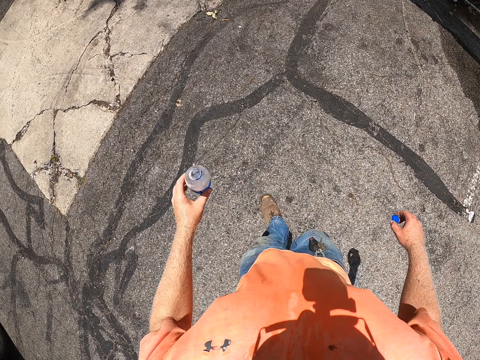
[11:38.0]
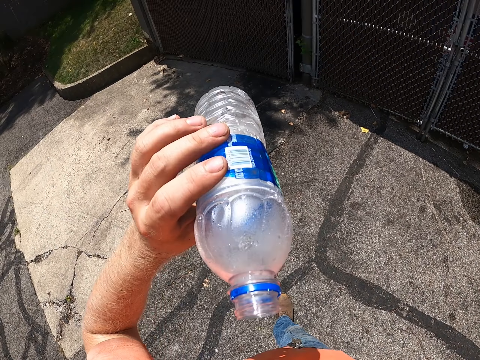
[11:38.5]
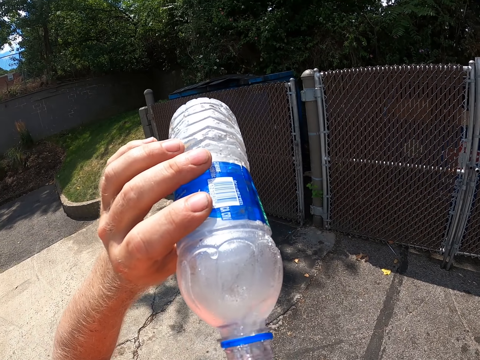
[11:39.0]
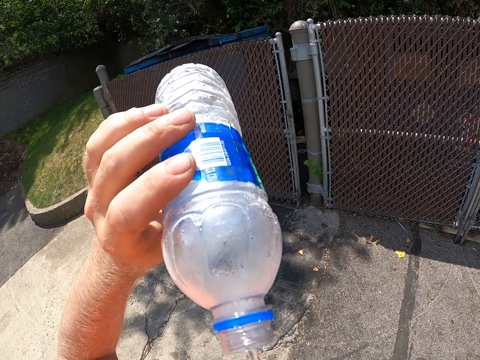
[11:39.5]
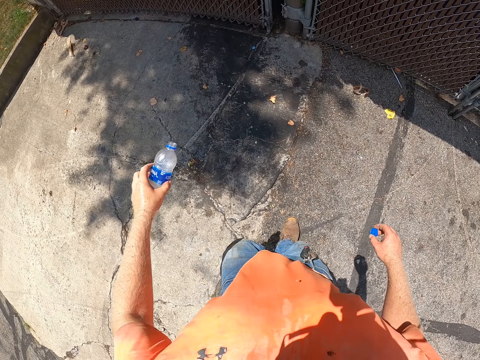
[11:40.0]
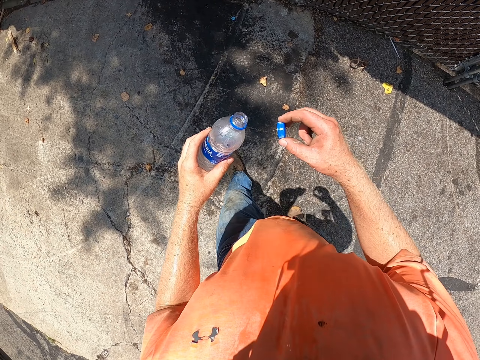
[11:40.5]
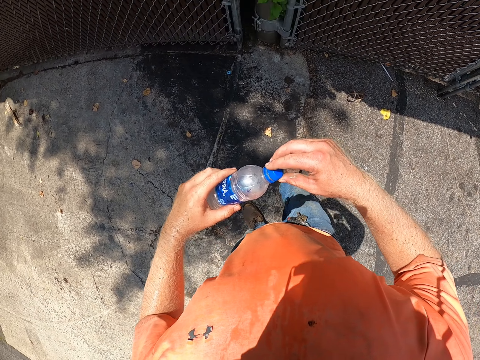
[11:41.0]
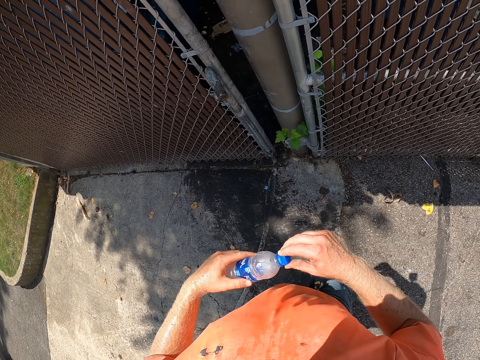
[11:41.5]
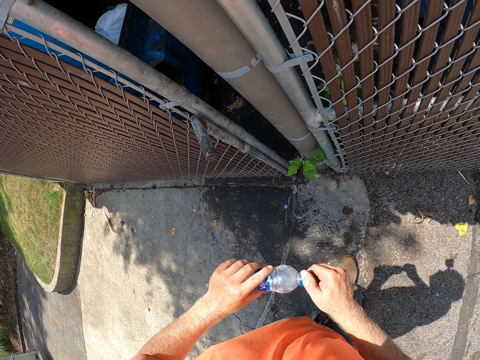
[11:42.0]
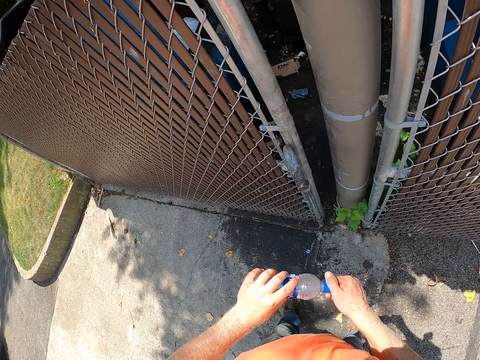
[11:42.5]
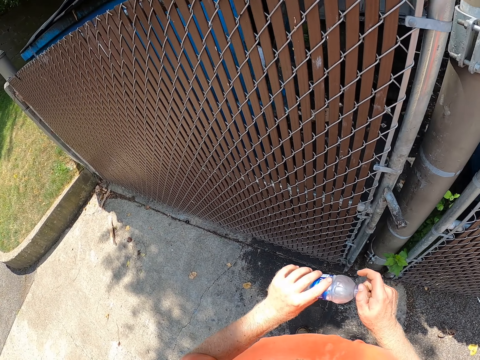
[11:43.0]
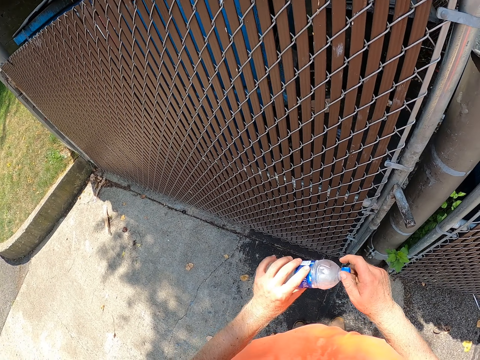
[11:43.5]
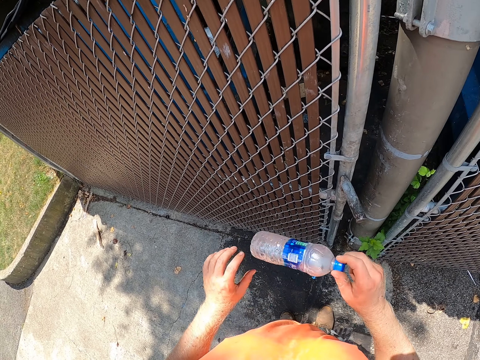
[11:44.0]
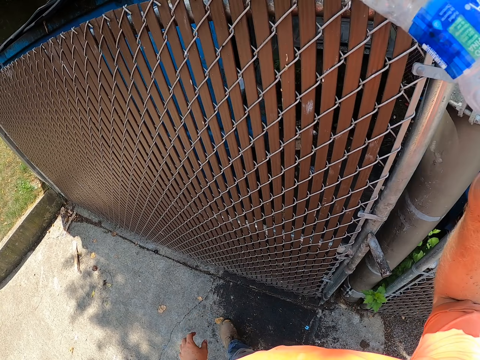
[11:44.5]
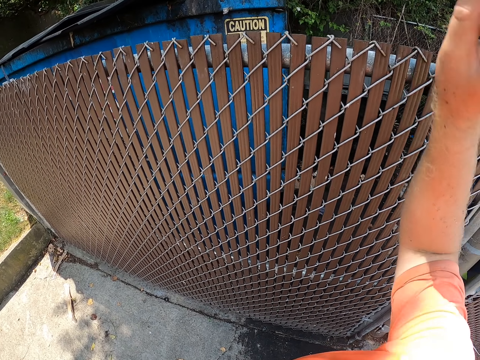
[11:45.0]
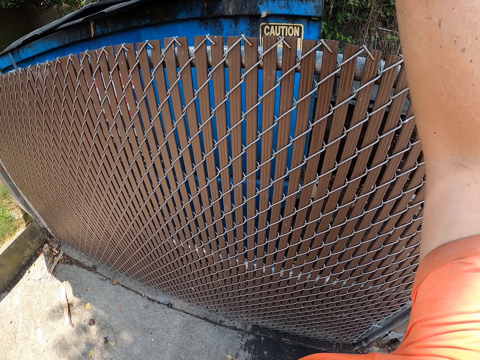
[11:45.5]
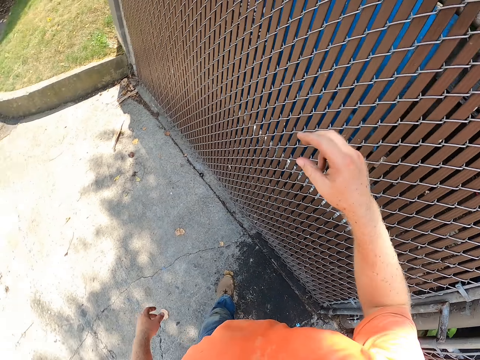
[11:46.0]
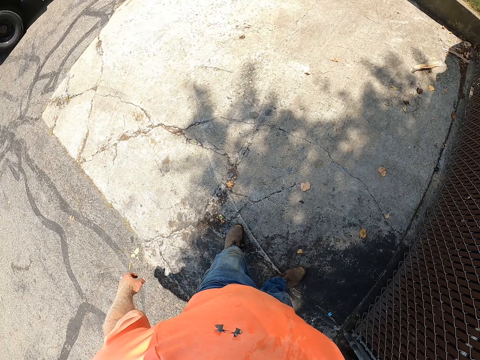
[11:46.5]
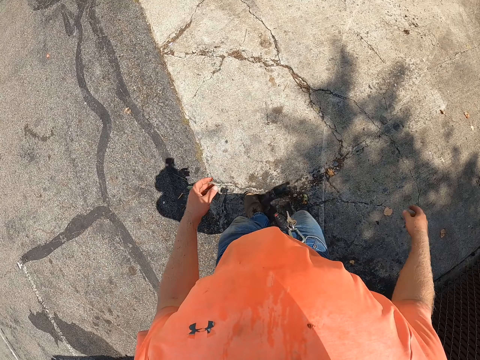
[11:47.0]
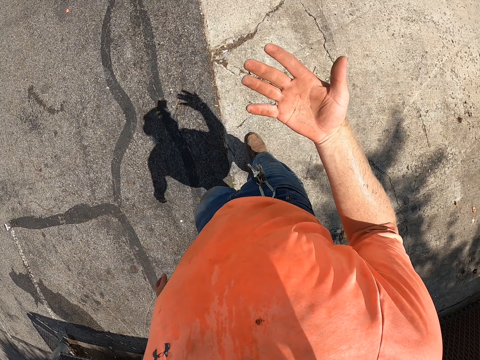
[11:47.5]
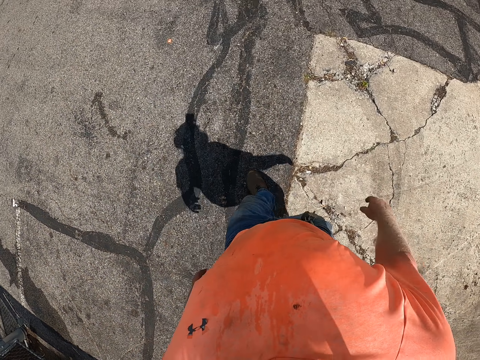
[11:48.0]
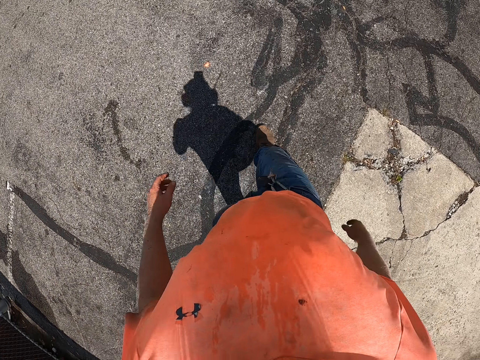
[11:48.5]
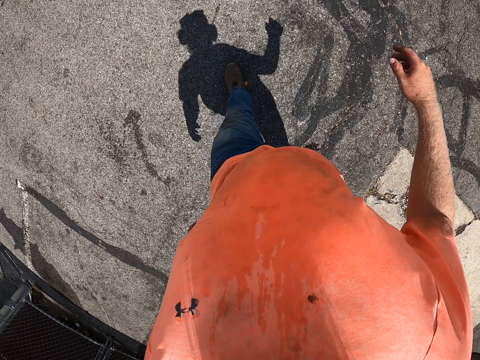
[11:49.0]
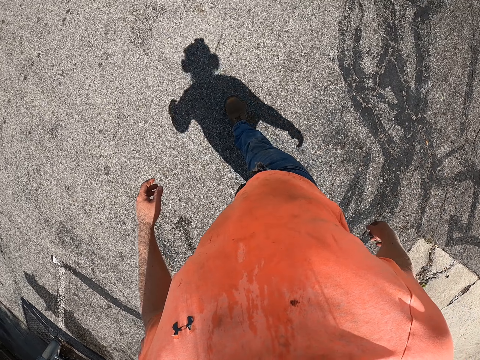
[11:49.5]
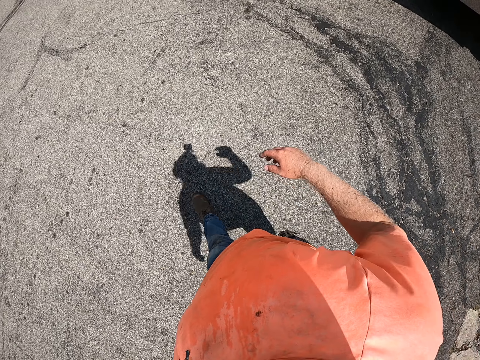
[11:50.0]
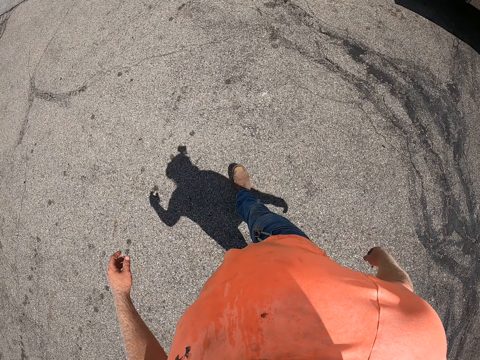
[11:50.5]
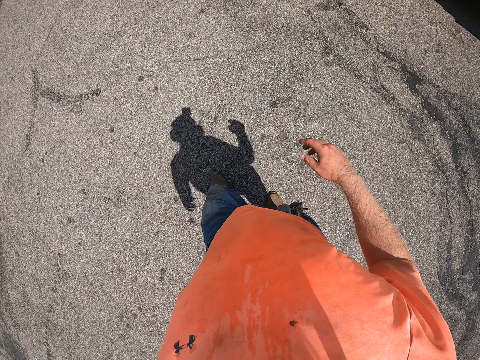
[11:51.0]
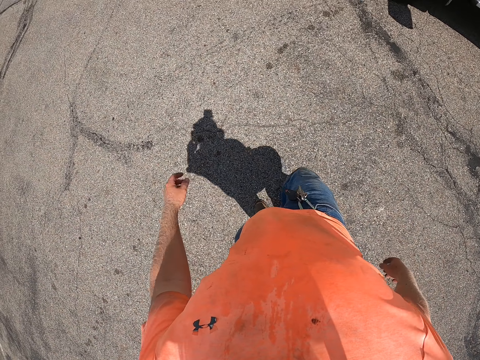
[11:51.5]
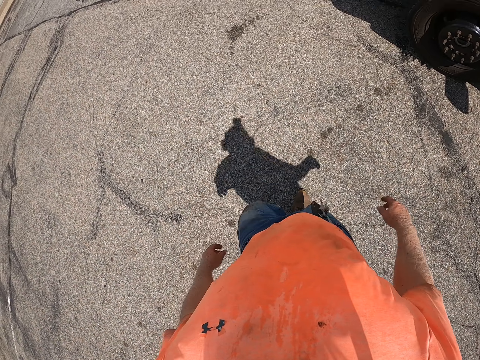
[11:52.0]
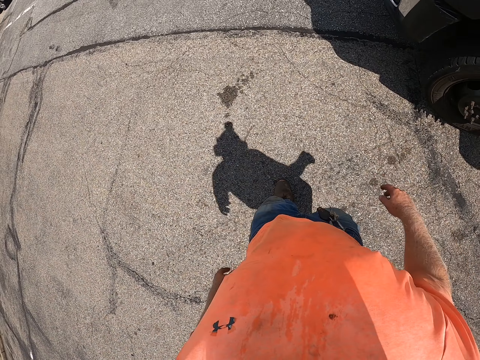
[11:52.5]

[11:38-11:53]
The camera wearer walks and drinks the water. He closes the bottle of water in his left hand with his right hand. He throws the bottle of water in a garbage bin across a fence with his right hand. He walks and looks around. He walks and looks at the hand.

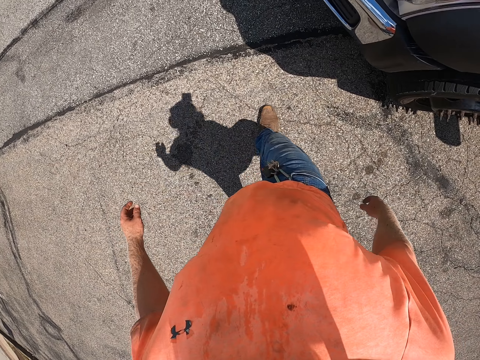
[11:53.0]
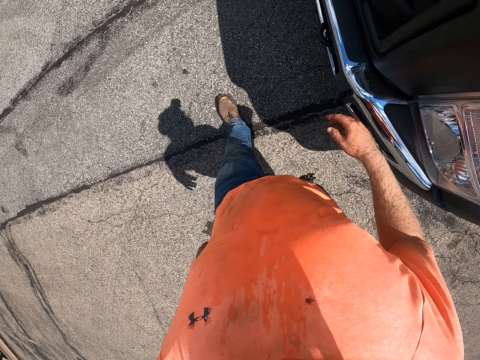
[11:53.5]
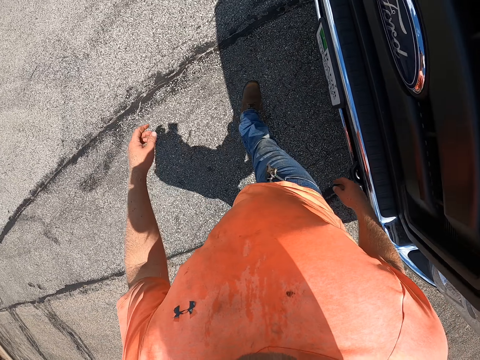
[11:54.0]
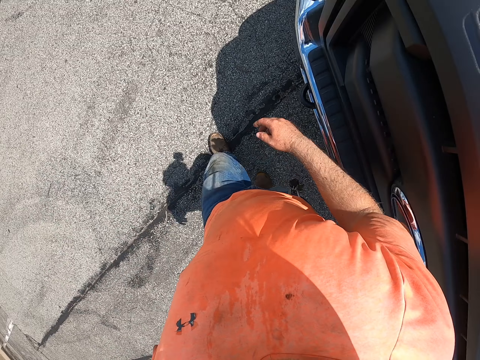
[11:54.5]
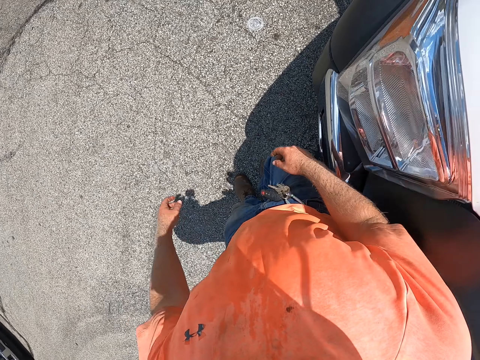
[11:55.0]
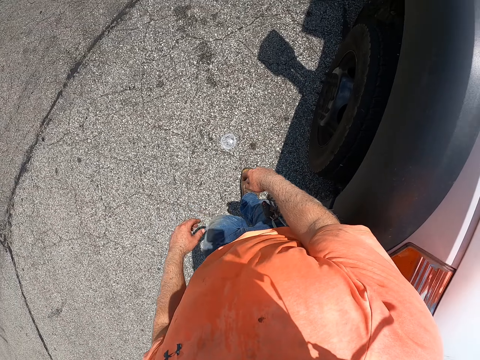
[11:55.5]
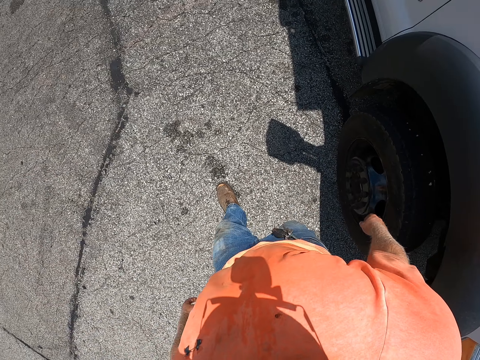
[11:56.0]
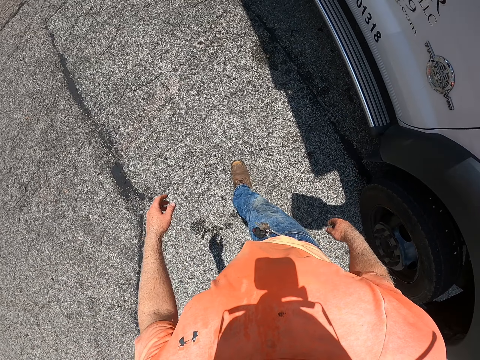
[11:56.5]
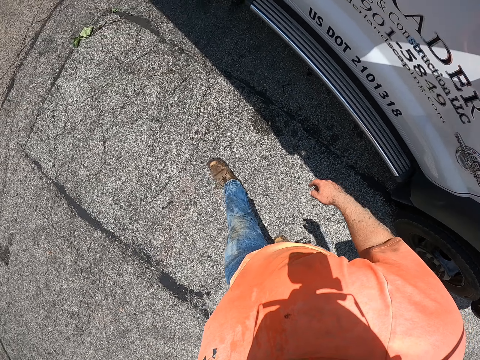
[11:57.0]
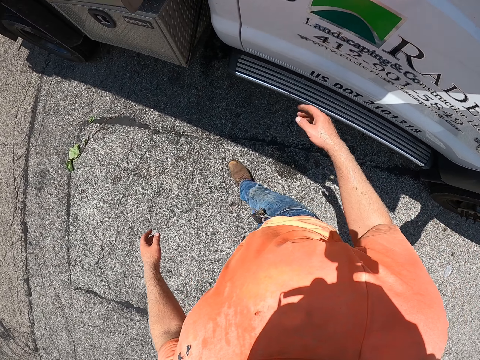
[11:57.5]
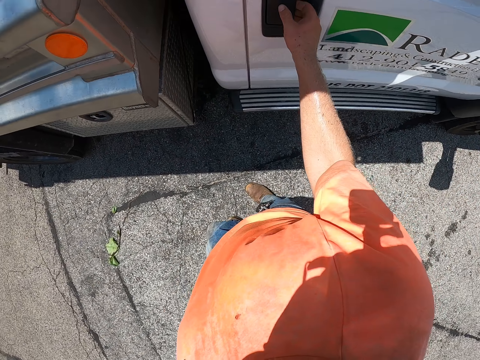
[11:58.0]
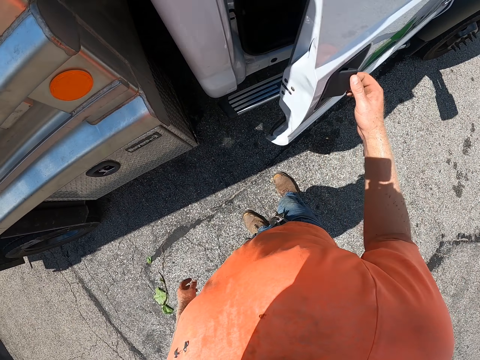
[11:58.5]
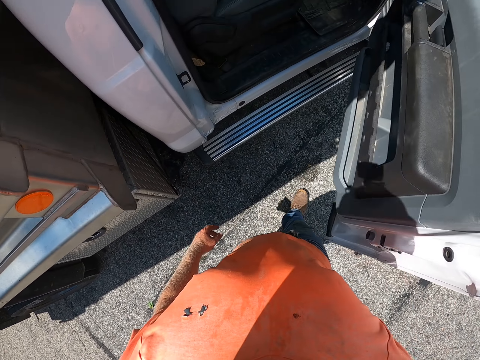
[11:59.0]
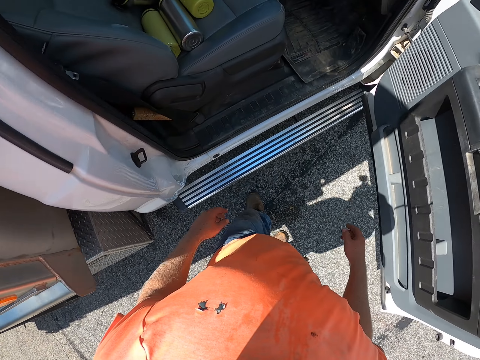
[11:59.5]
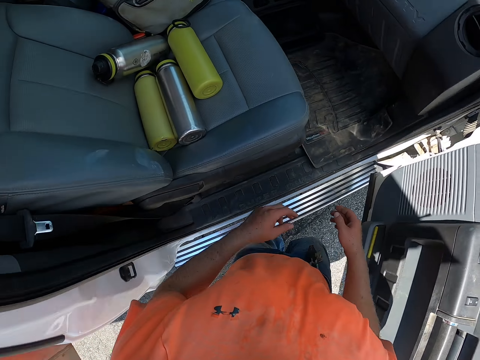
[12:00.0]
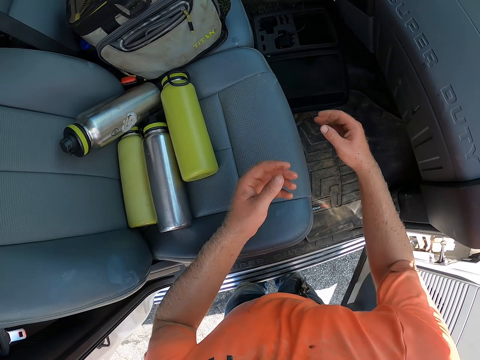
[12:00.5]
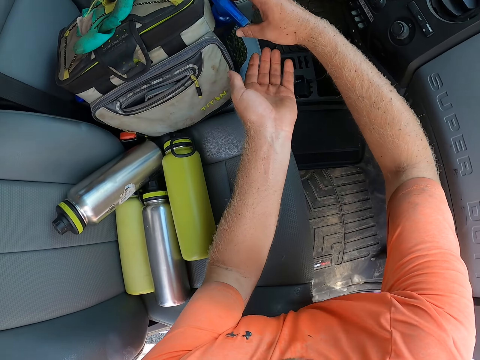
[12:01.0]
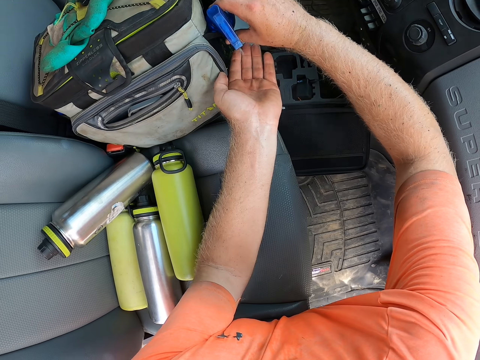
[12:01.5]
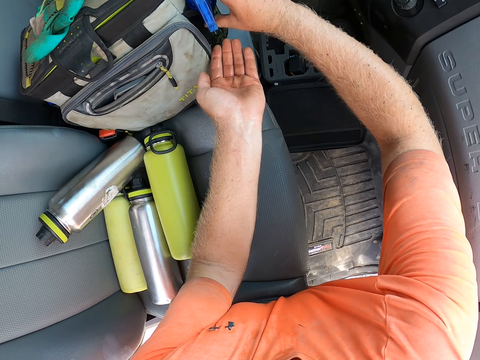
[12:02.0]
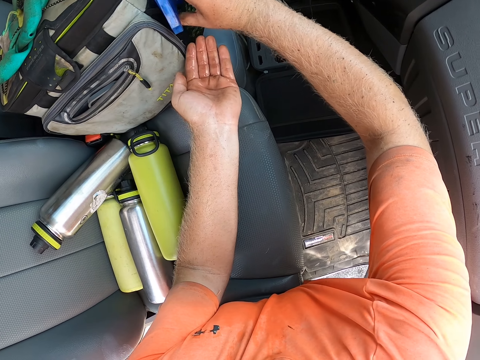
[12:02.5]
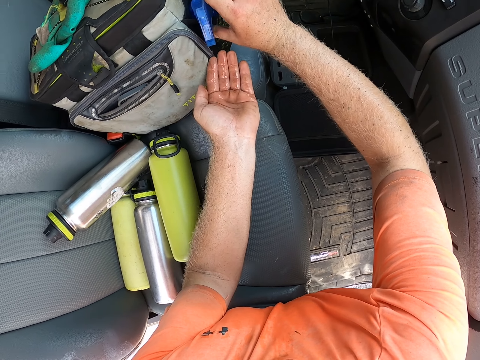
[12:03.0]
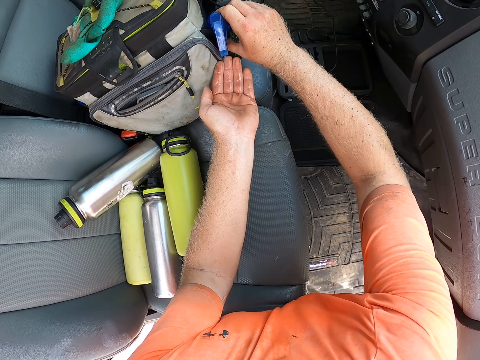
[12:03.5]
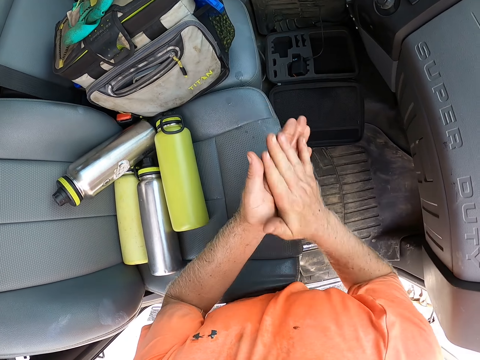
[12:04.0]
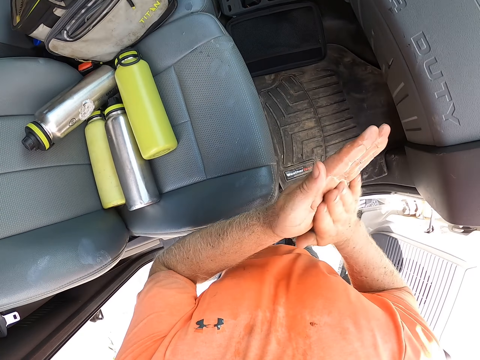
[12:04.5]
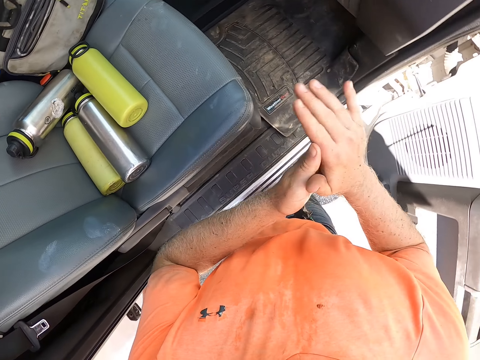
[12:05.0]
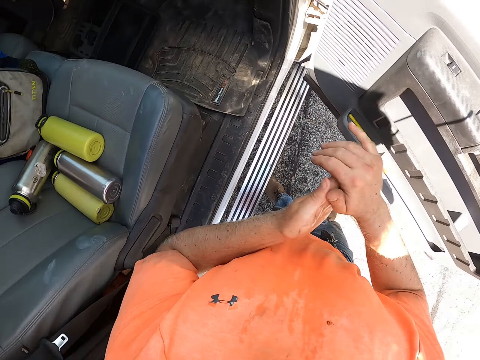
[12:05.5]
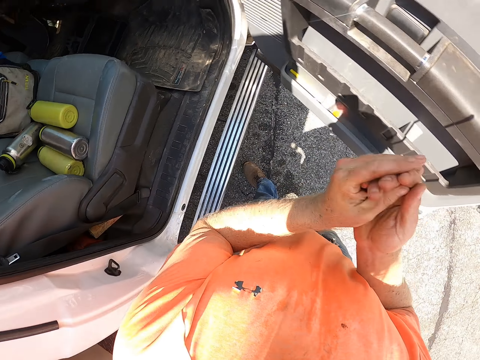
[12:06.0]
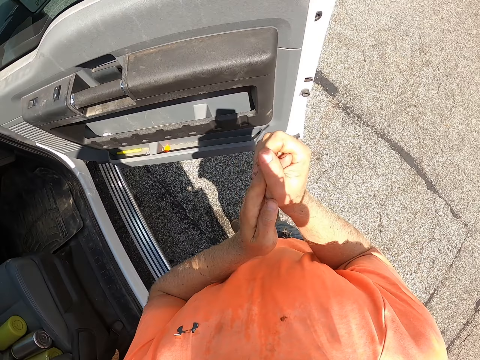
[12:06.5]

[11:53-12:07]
The camera wearer opens the door of a truck with his right hand. He presses sanitizer on his left hand from a sanitizer spray bottle in a bag on the truck's seat with his right hand. He rubs the sanitizer in both hands.
